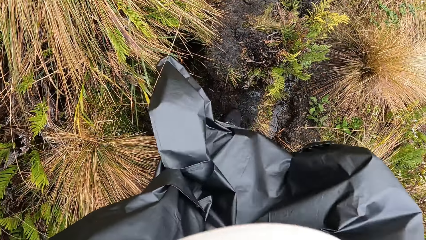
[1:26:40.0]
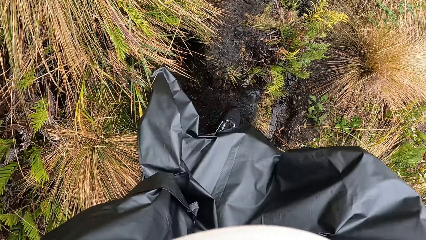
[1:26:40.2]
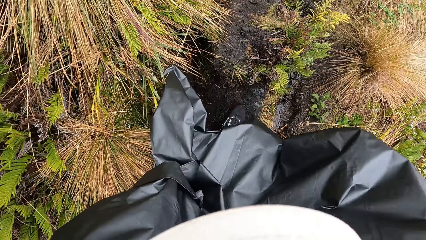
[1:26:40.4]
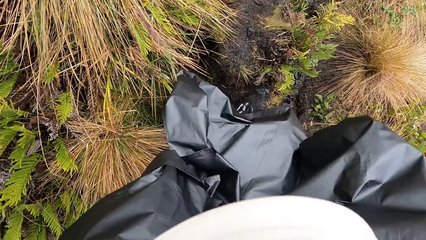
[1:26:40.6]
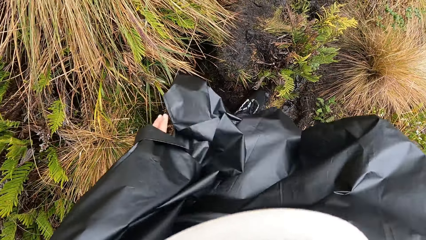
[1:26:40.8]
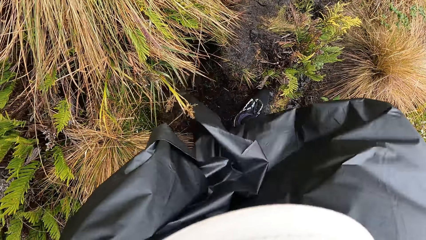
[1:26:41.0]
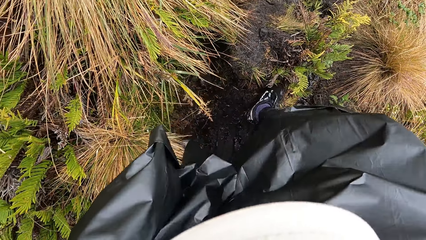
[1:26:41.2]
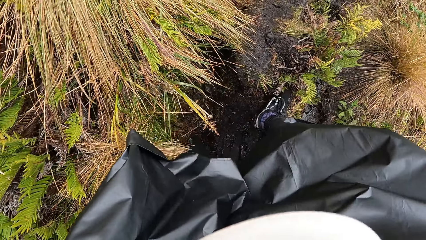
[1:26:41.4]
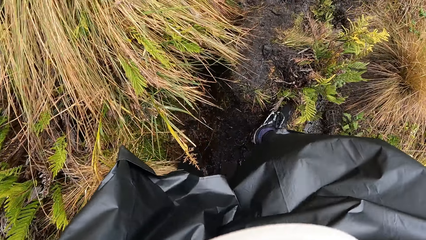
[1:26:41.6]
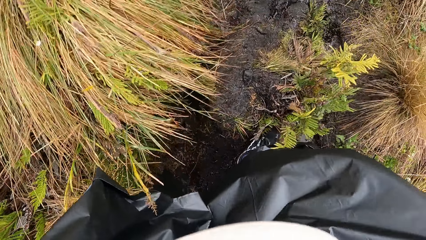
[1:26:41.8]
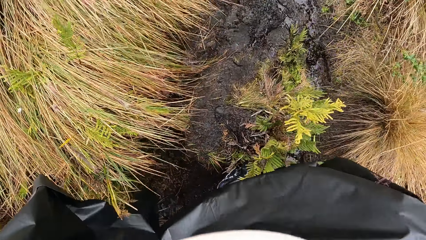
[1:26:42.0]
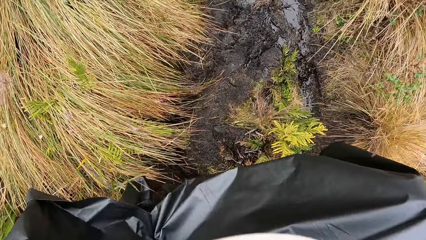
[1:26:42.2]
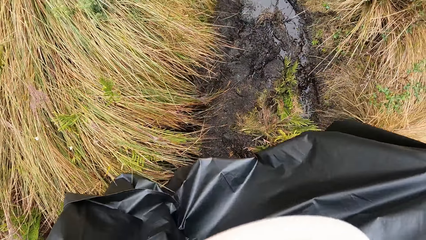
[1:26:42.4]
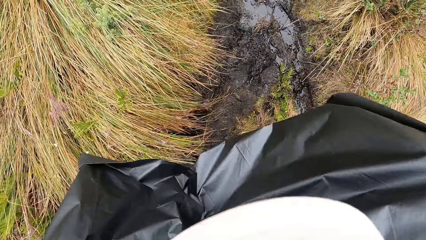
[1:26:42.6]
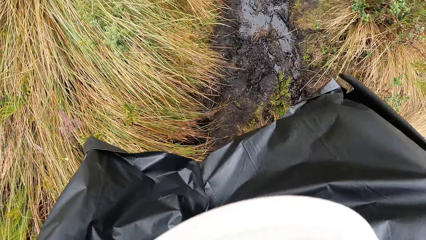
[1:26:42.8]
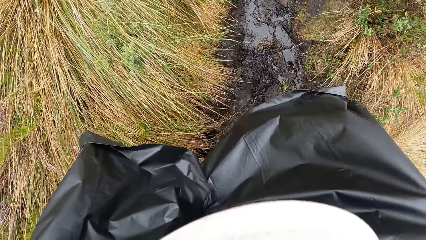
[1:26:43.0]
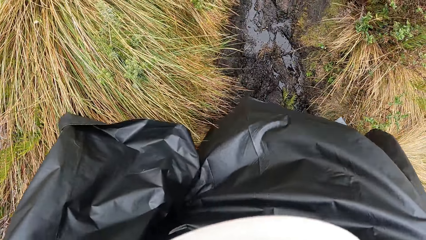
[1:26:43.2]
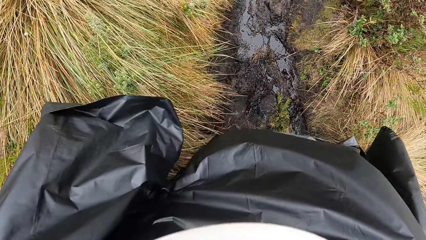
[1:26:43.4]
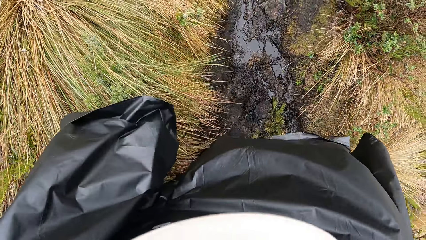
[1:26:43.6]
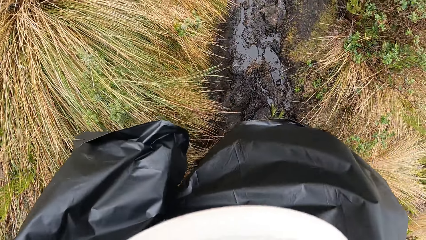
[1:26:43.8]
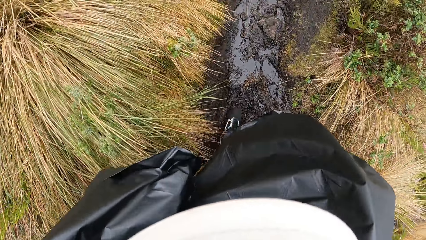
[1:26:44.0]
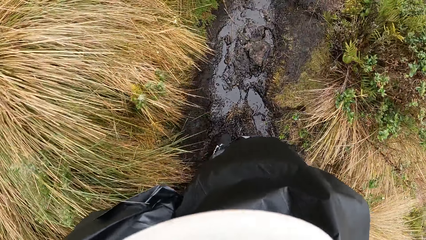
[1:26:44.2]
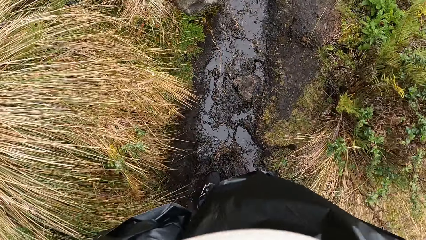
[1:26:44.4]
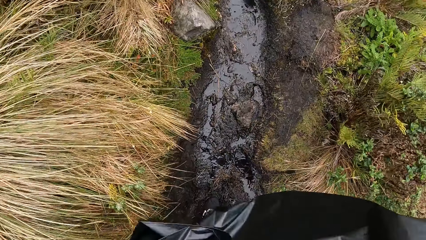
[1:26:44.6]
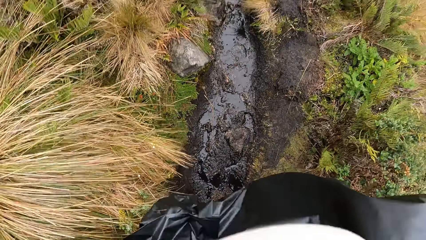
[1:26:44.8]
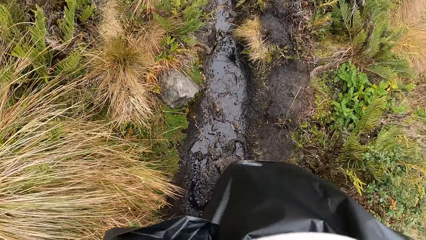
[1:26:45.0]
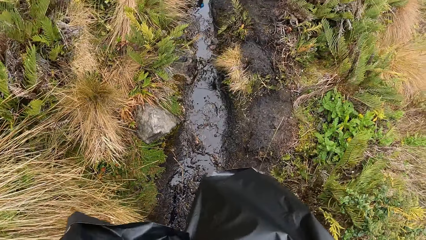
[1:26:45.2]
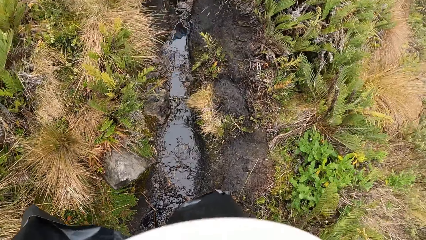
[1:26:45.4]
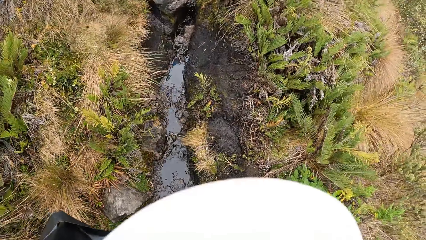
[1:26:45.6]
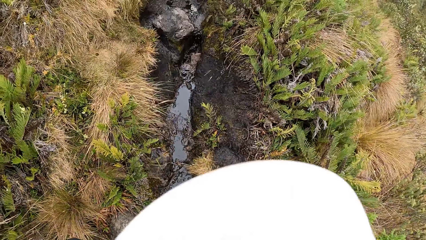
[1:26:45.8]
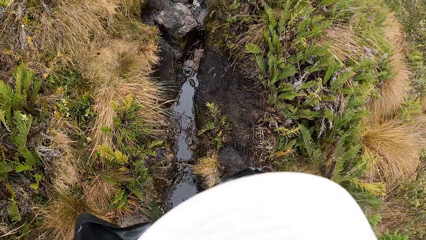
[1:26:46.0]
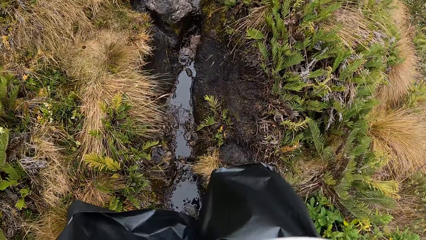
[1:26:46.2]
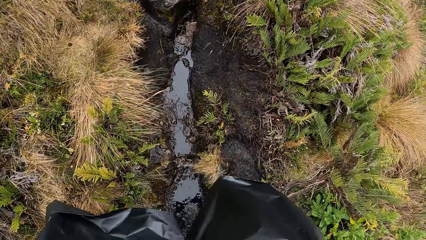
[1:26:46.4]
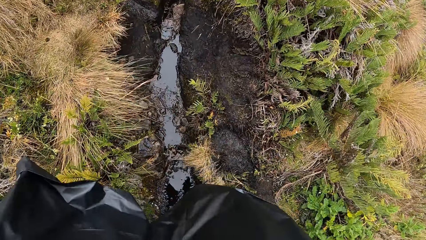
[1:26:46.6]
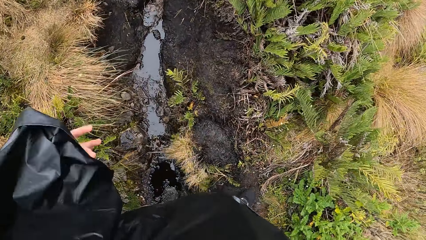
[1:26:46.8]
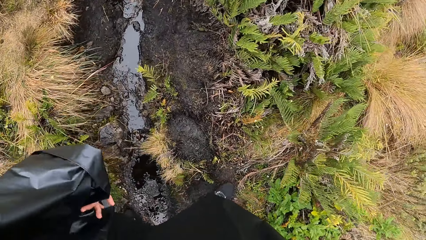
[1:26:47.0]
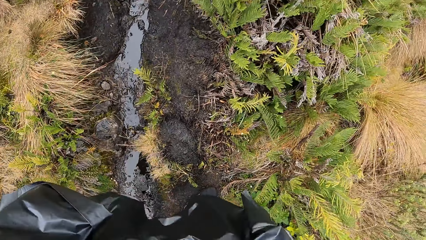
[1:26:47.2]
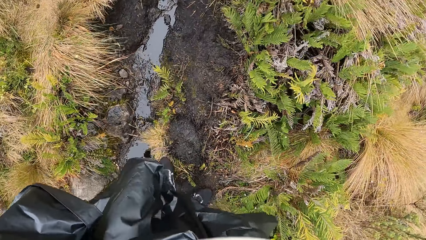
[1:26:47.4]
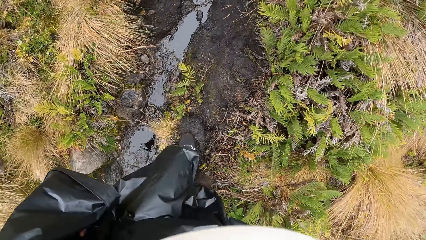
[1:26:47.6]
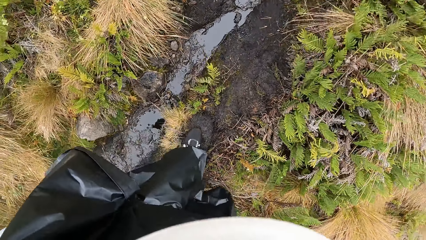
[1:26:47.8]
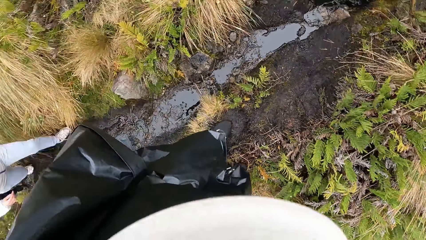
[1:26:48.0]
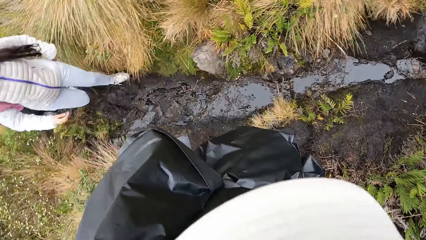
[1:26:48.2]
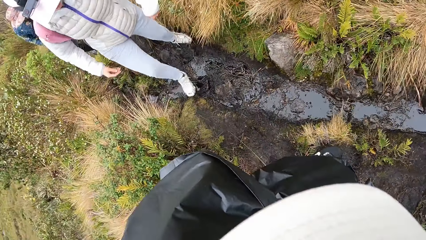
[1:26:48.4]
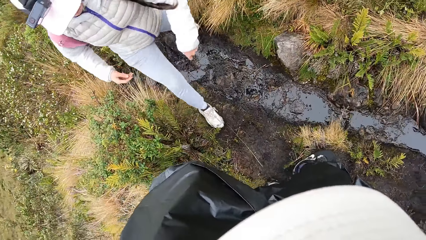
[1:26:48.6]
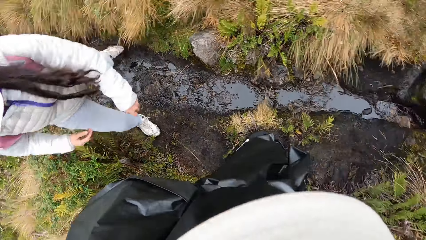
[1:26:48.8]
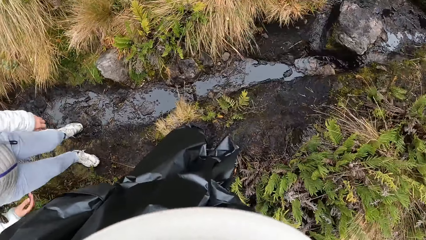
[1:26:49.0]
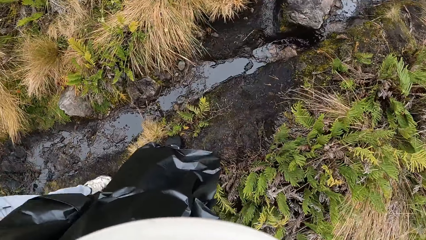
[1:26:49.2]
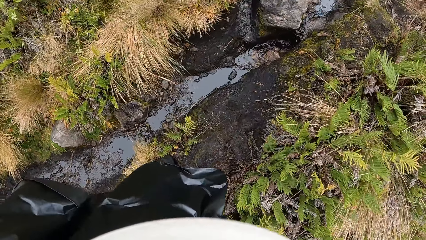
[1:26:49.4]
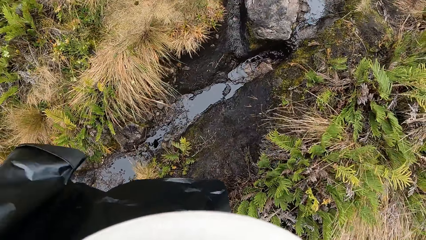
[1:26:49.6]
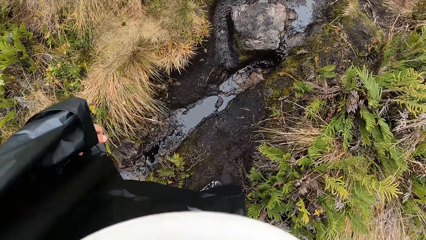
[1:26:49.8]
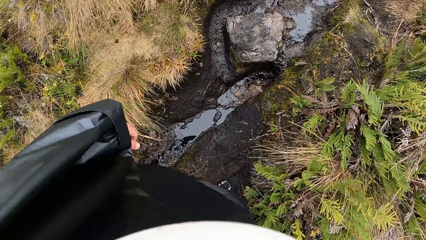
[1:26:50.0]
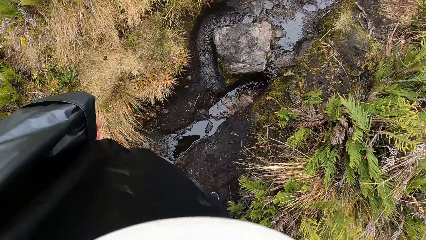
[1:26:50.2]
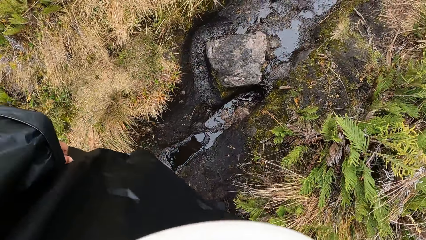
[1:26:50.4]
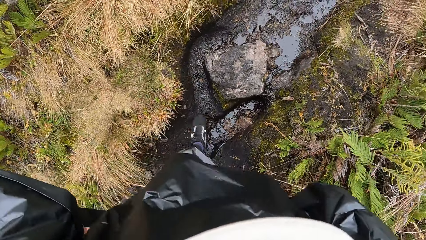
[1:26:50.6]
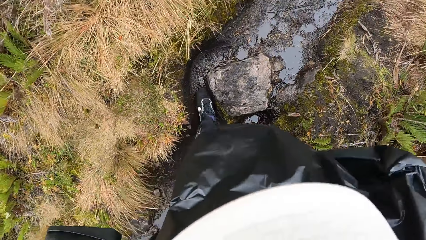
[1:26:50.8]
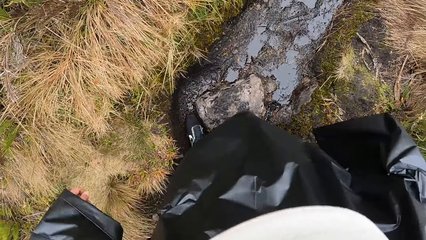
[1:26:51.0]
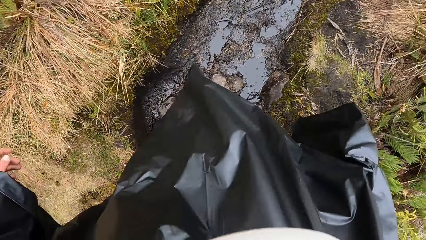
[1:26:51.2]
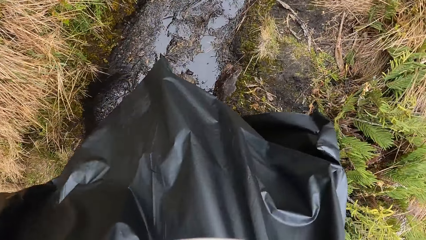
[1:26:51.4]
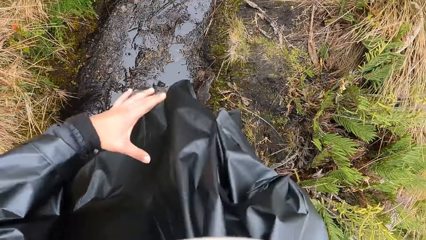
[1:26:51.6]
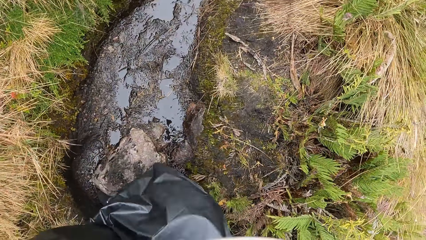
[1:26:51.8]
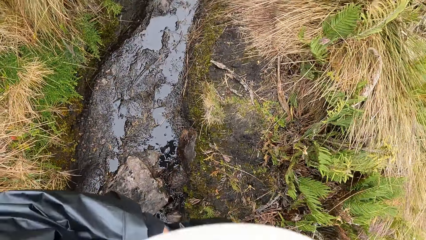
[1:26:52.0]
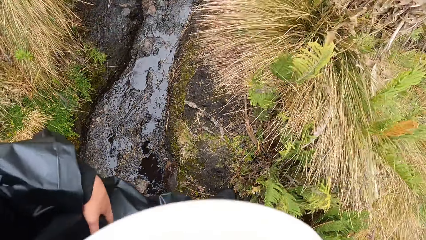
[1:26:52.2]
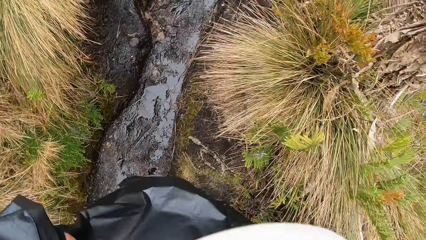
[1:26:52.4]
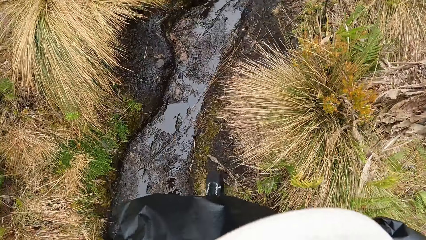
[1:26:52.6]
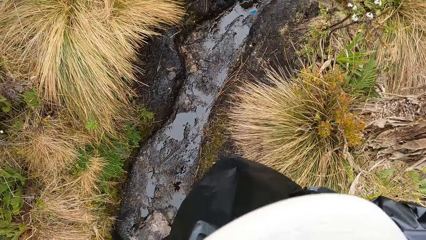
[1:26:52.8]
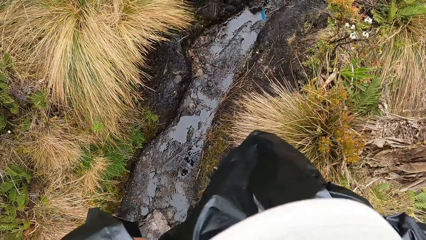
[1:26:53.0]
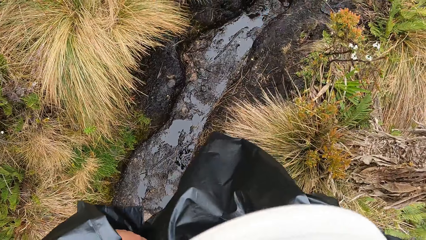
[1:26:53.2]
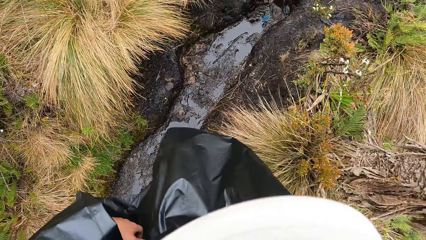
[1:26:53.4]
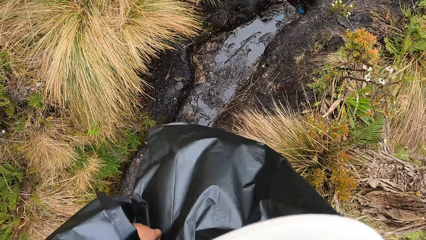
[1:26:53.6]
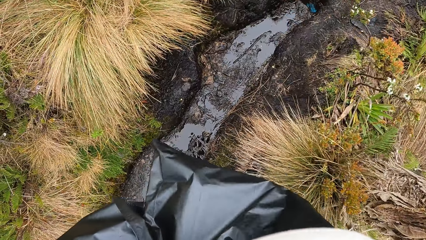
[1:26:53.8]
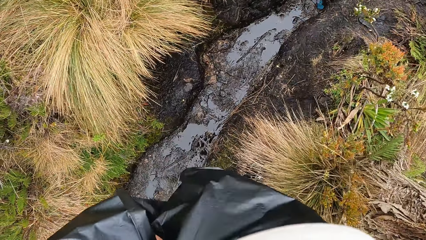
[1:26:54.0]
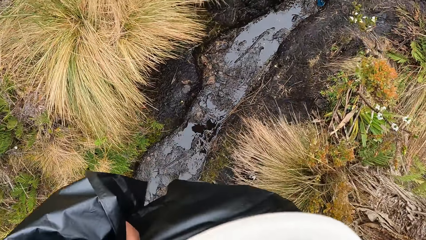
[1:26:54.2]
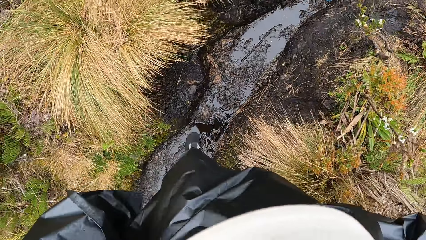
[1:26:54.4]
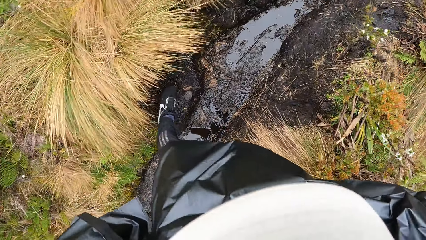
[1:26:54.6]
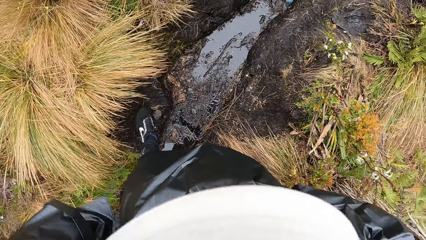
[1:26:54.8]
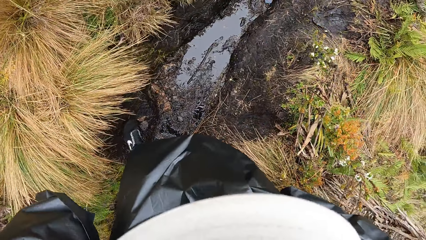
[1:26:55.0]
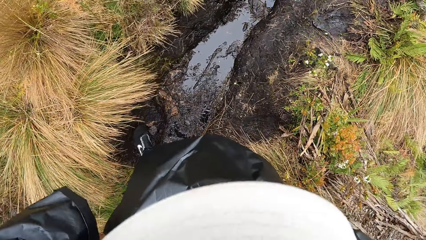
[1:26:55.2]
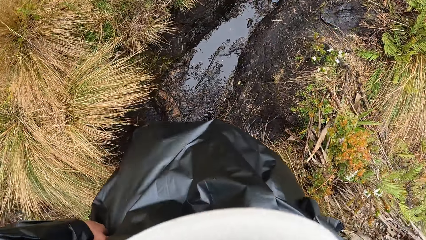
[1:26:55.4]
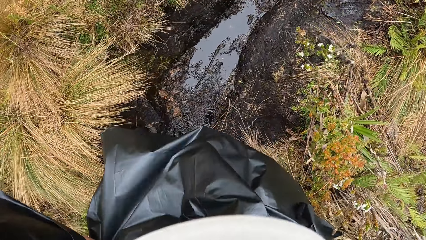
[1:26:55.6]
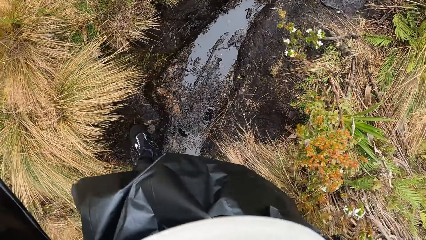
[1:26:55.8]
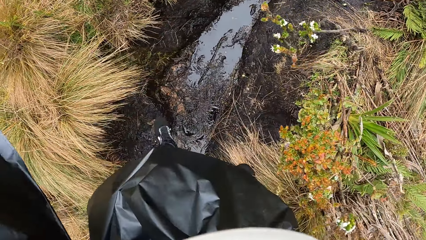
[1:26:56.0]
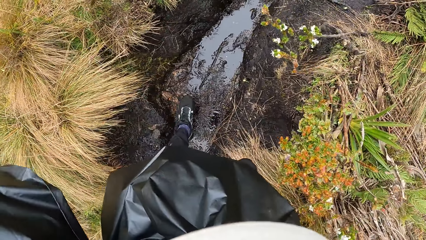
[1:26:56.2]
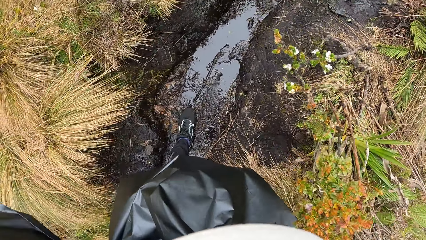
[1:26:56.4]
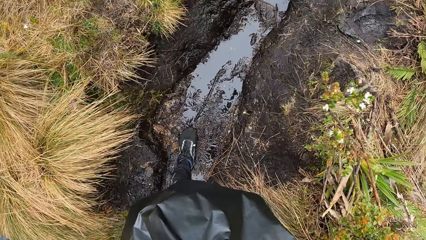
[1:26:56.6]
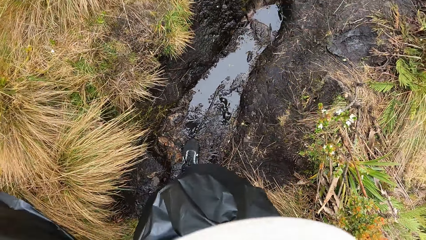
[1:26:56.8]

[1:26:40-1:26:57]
The camera wearer holds the covering garments. He walks on the mountain. He stops on the mountain. He looks at the woman and the man on the mountain. He walks on the mountain. He adjusts the rain coat on his body with both hands.
